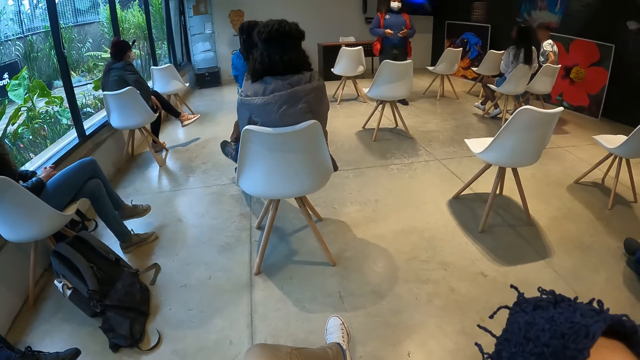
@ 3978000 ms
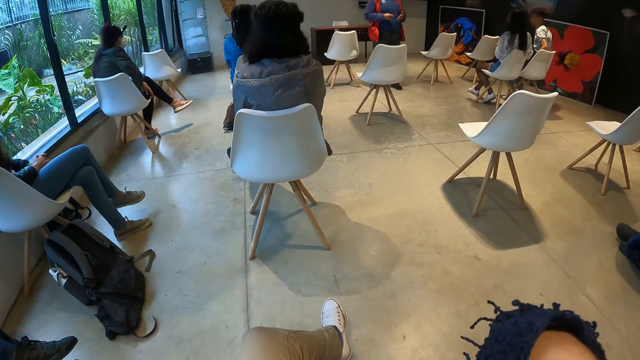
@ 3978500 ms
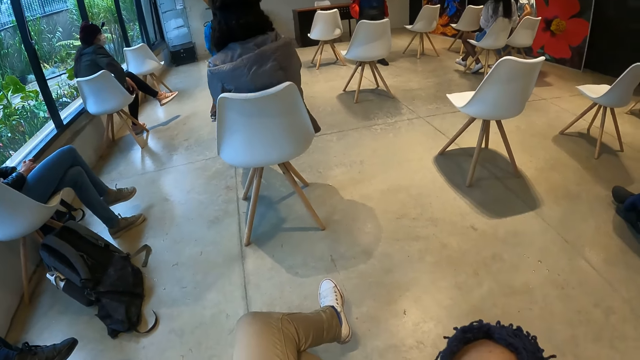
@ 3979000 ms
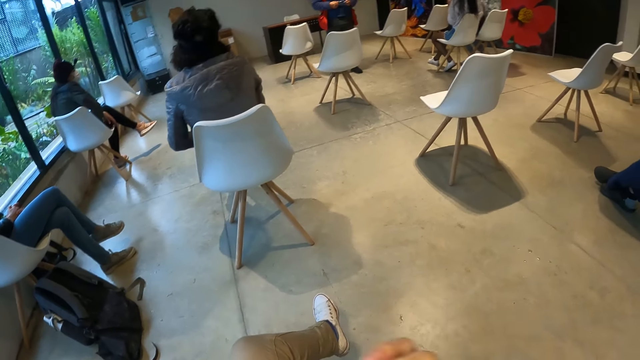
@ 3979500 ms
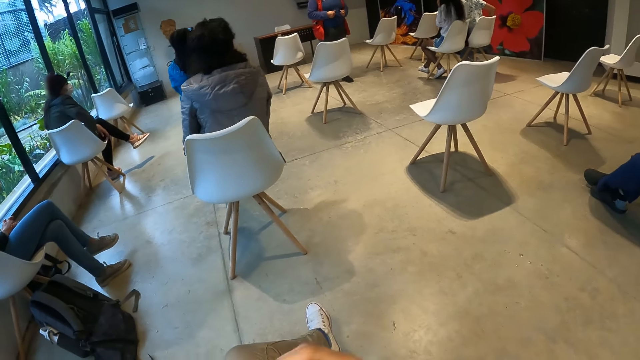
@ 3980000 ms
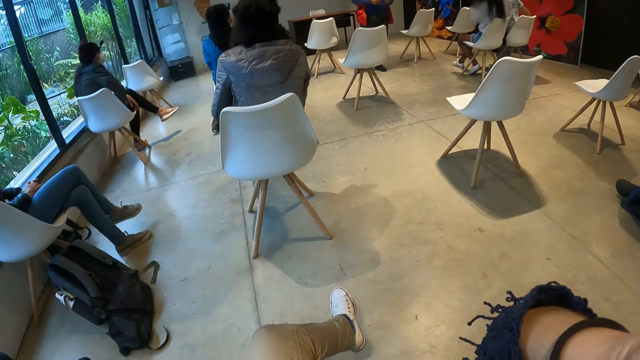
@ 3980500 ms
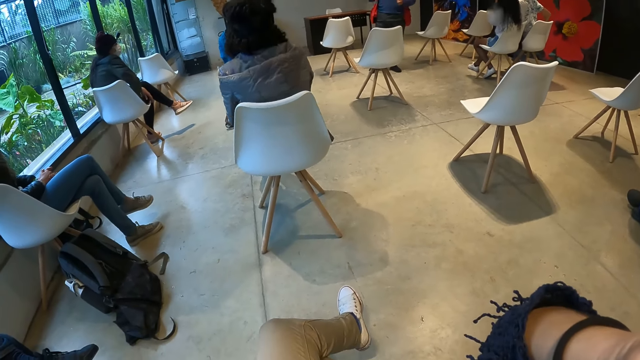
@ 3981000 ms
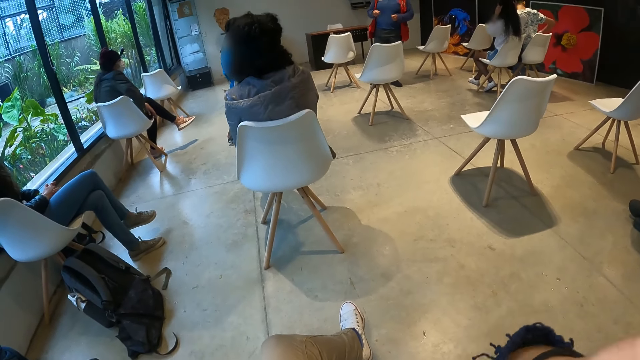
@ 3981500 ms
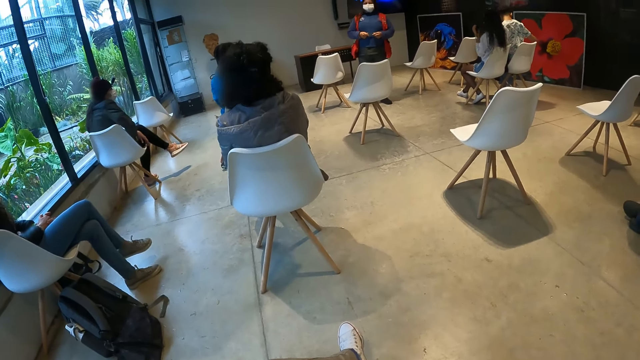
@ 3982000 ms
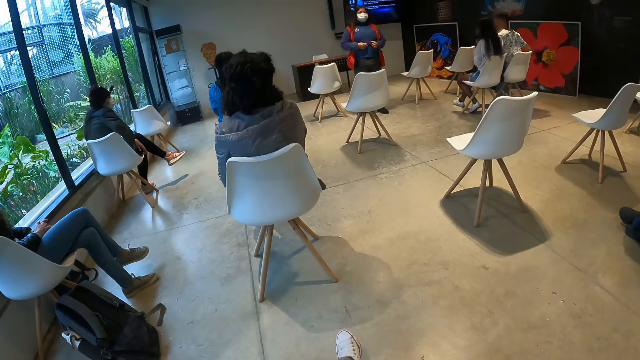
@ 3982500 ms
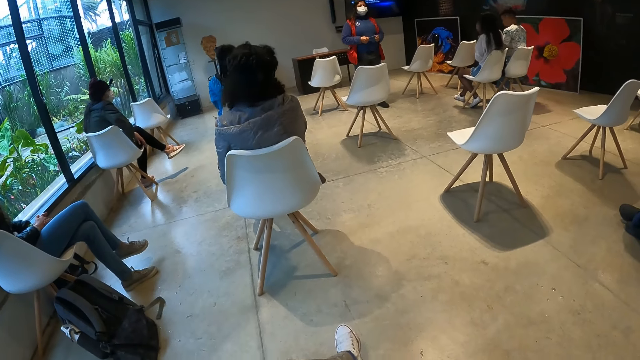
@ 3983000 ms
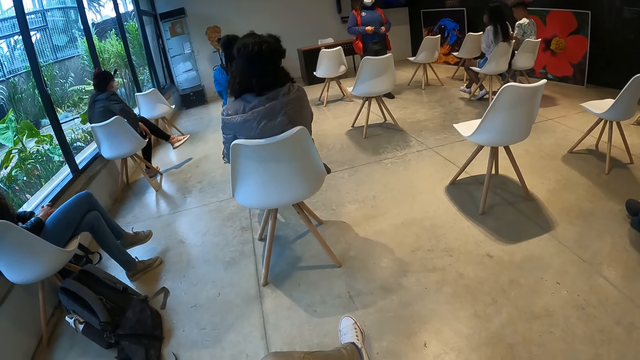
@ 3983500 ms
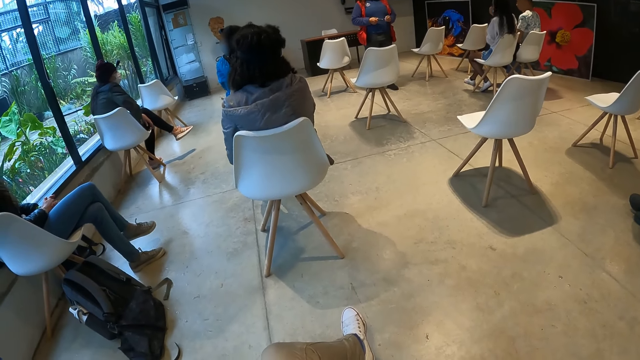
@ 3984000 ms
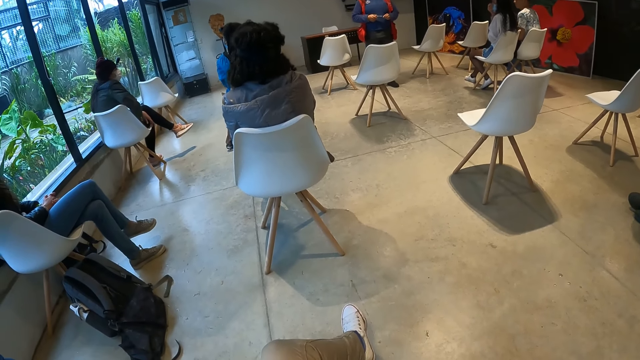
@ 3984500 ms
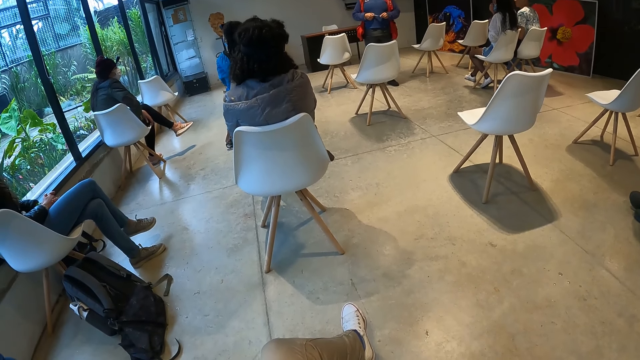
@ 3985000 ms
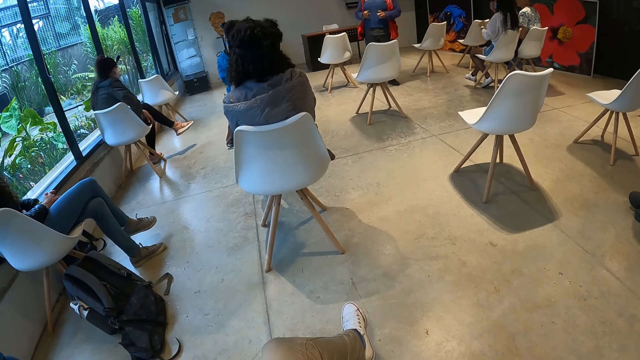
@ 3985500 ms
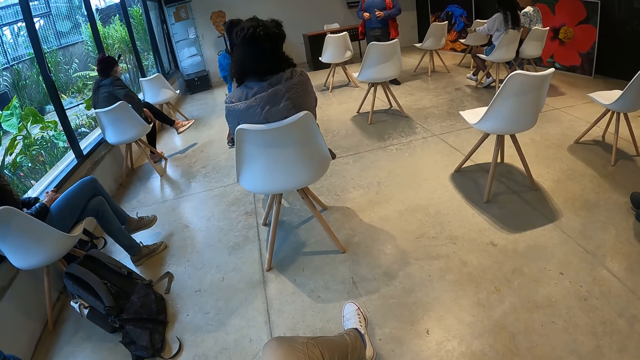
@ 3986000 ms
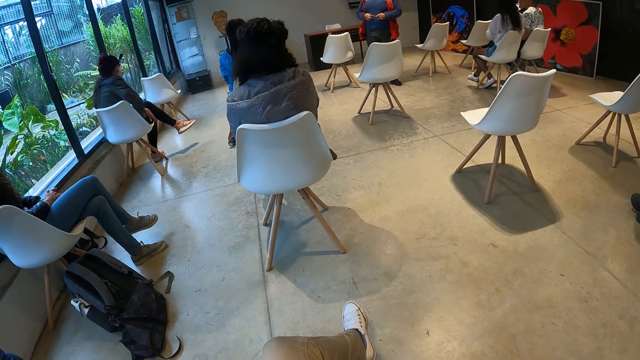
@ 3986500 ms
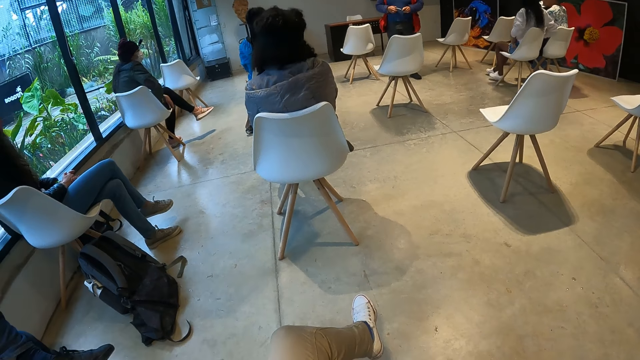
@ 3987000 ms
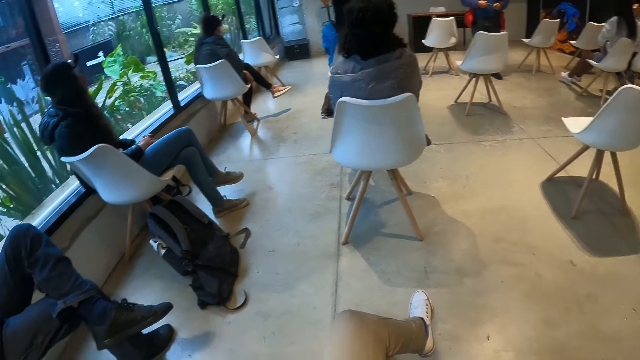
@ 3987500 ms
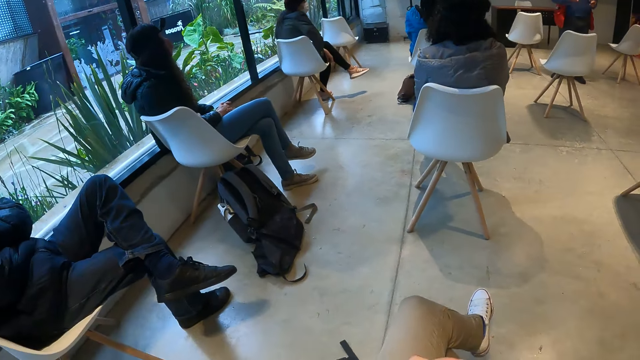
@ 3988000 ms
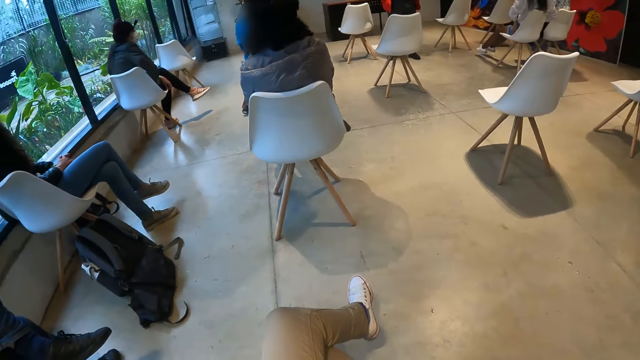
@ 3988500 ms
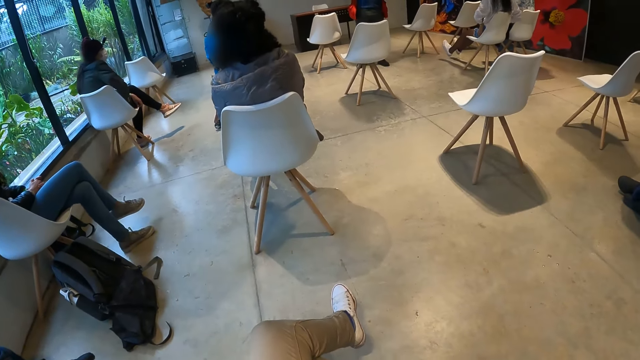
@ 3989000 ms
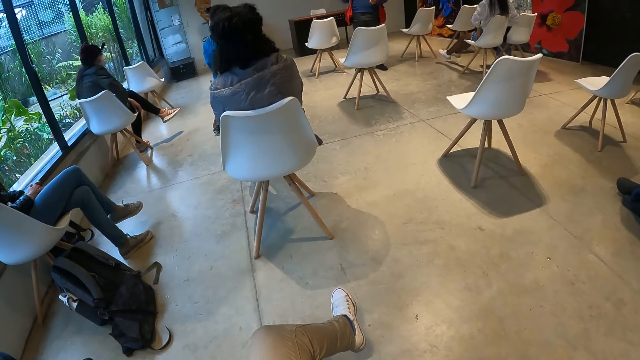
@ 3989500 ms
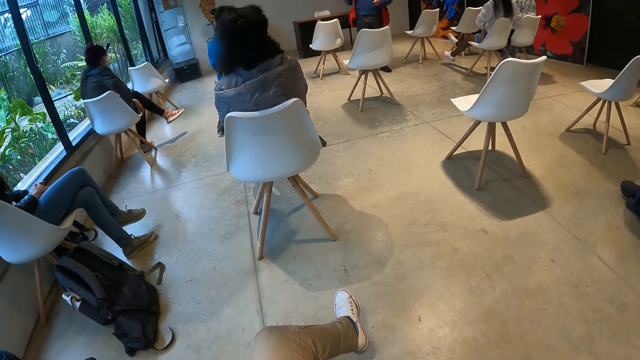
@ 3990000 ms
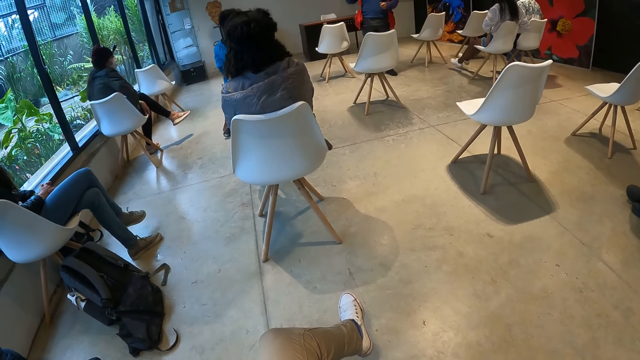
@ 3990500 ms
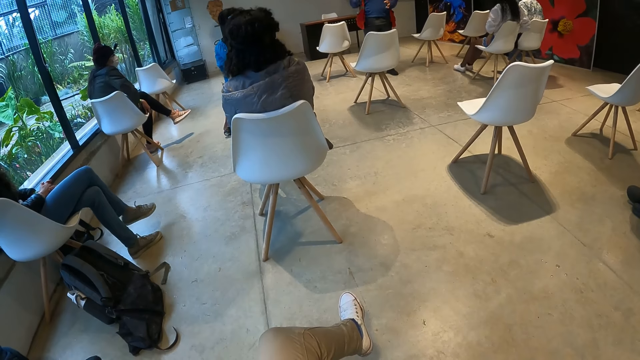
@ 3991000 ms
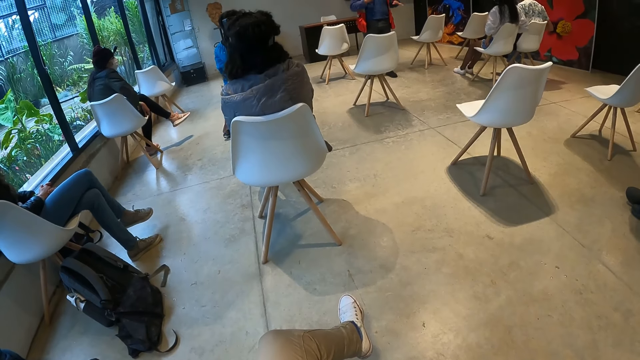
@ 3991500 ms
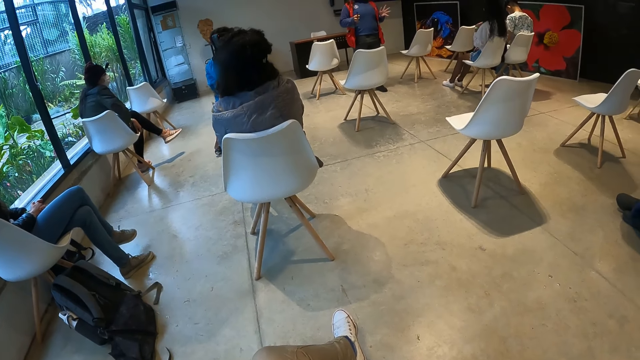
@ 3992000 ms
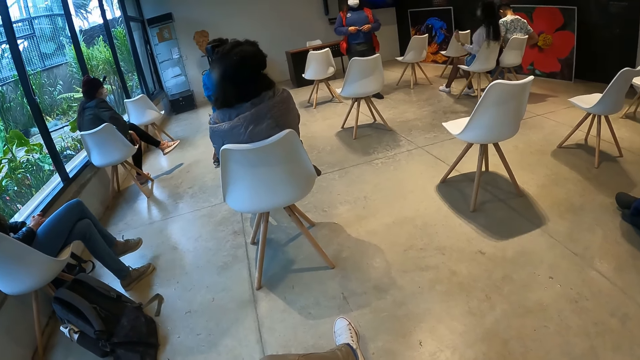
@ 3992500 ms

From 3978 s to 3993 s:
The camera wearer drops the right hand. A woman lectures the class. The camera wearer looks around. The woman lectures the class.

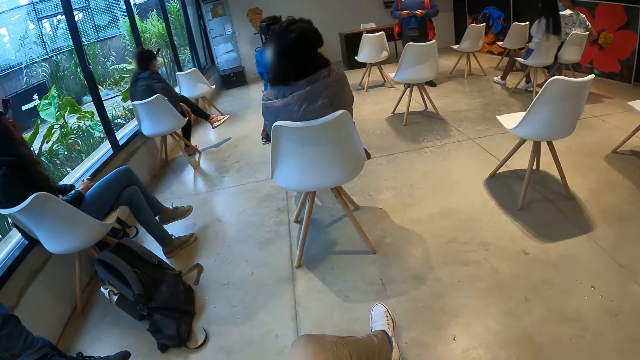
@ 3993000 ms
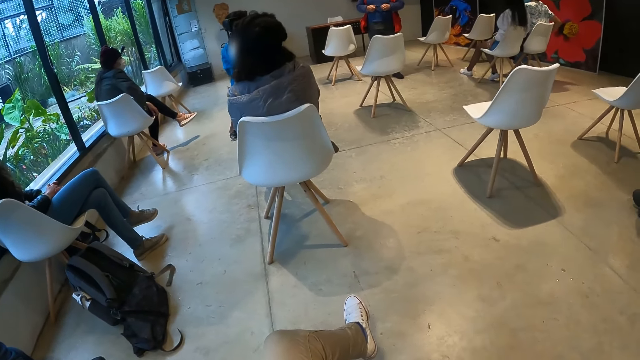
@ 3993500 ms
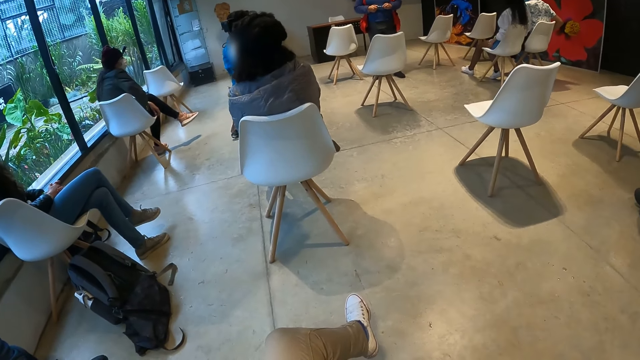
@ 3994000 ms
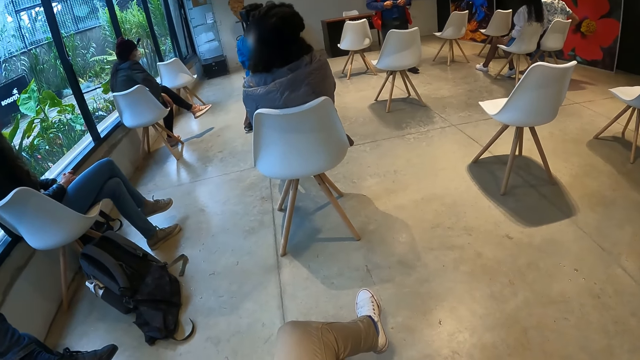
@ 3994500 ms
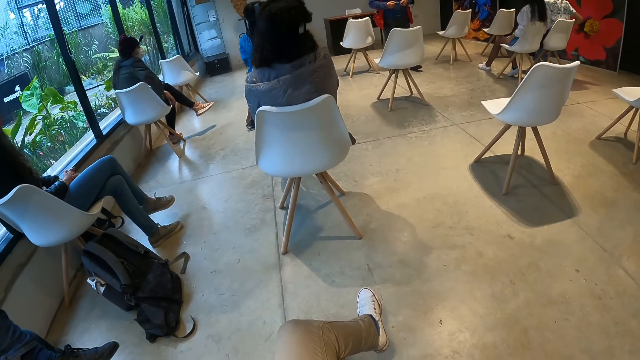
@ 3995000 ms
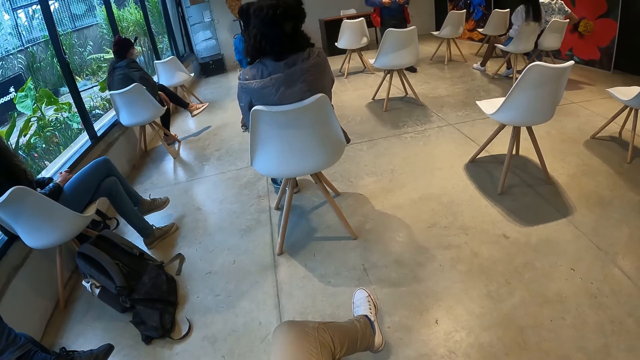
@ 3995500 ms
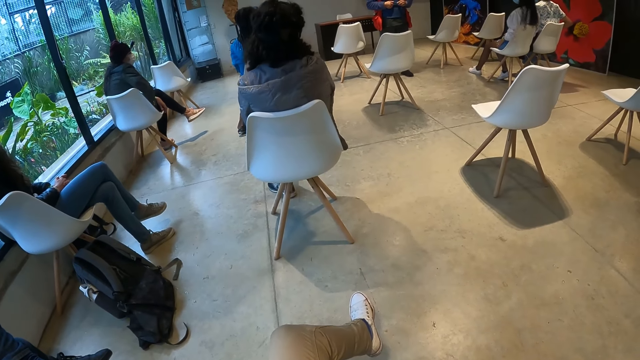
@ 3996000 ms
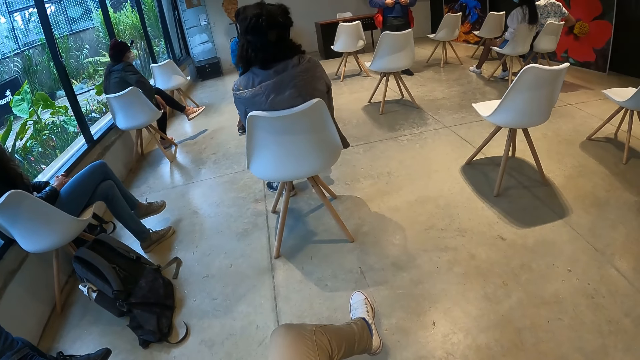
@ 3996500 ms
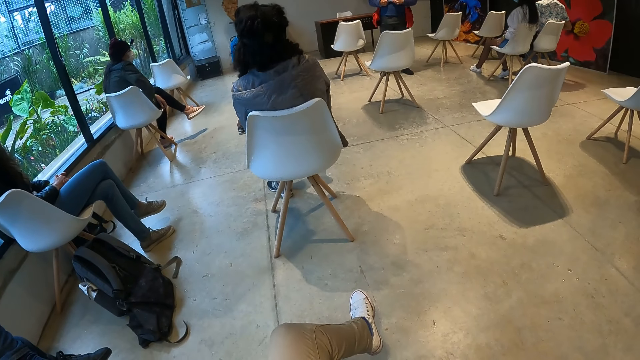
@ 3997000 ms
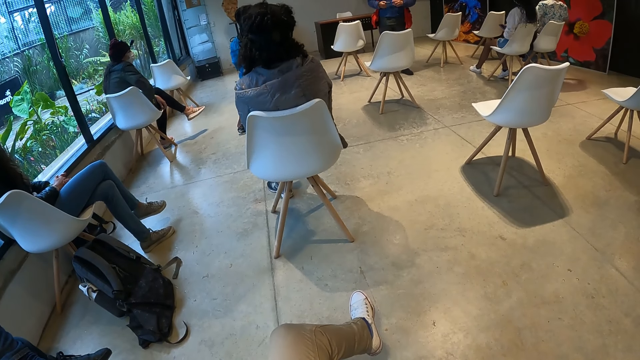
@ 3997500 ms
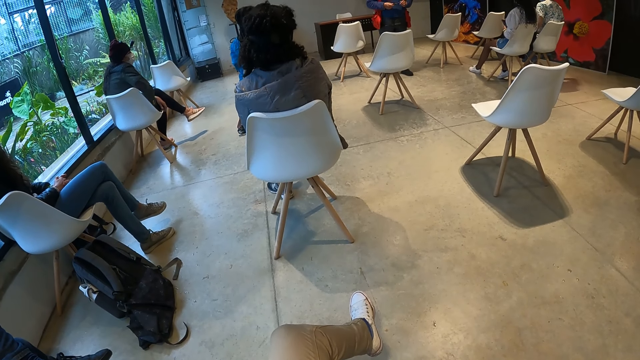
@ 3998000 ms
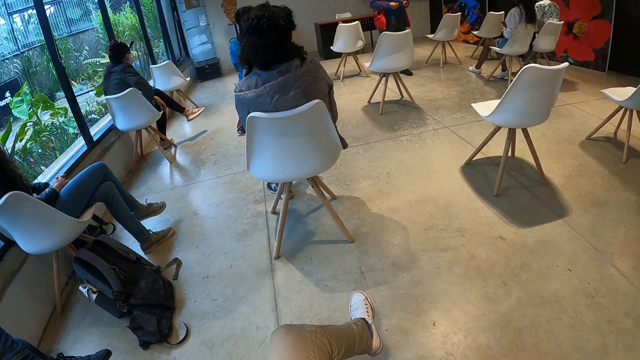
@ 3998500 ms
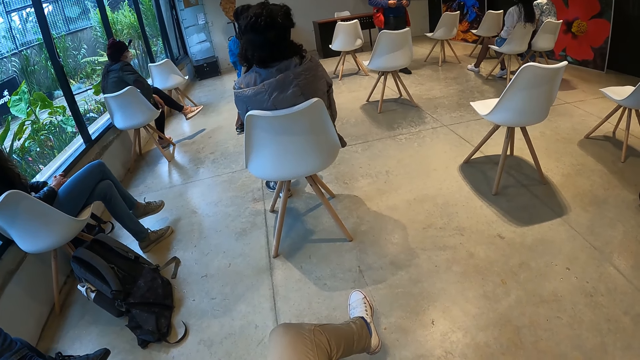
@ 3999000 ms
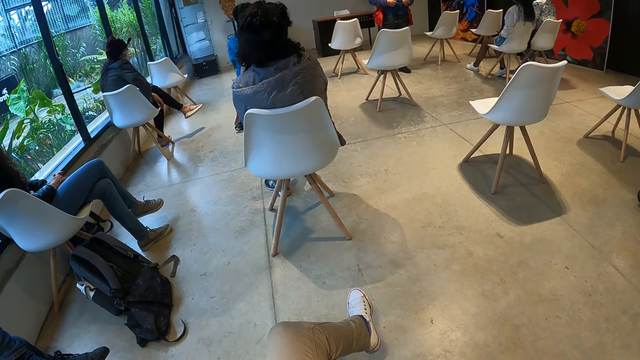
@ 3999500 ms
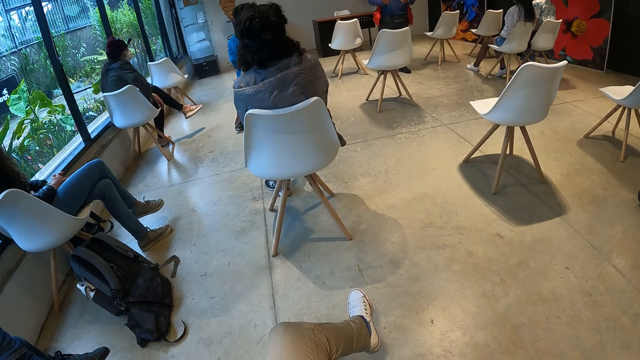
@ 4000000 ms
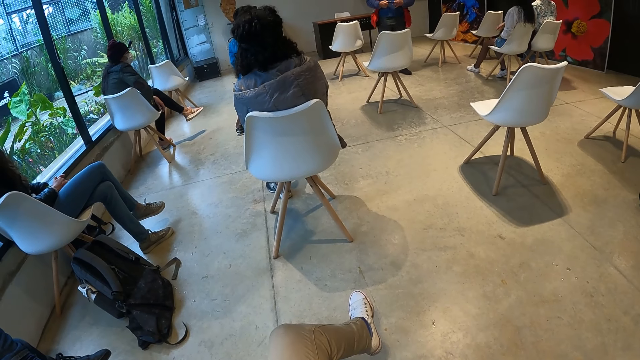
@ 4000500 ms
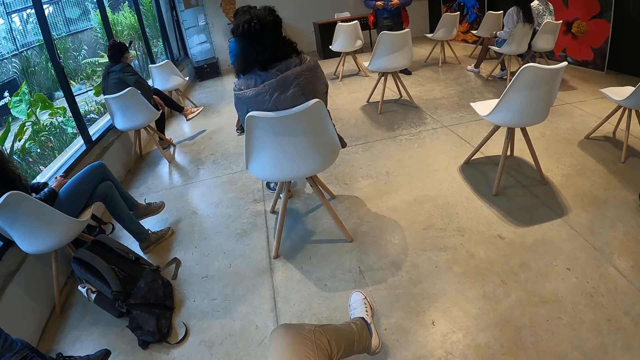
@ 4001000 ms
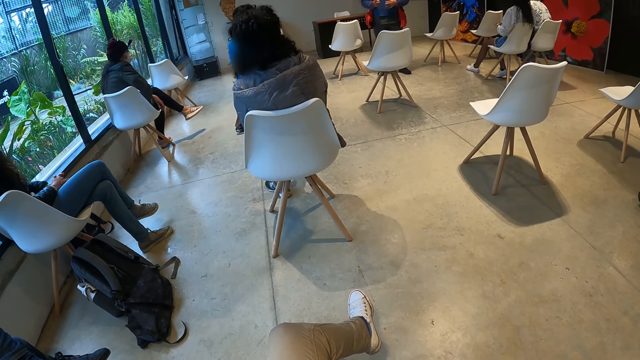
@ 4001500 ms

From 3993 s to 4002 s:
The camera wearer looks around. A woman lectures the class.
